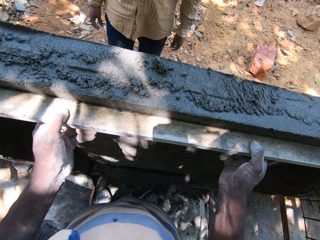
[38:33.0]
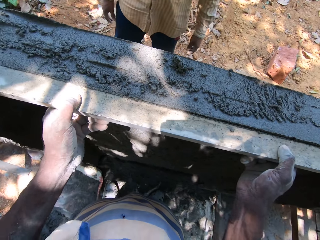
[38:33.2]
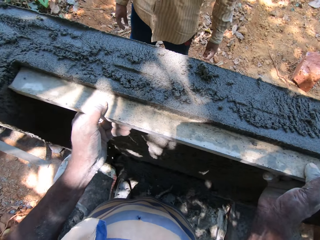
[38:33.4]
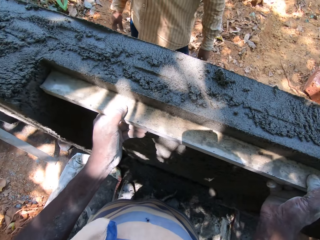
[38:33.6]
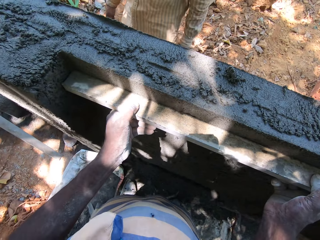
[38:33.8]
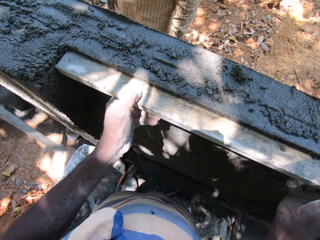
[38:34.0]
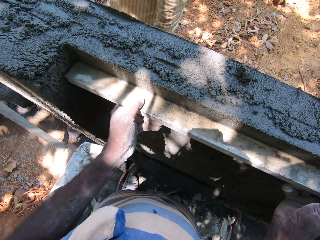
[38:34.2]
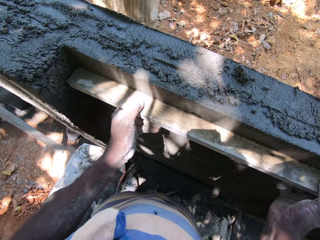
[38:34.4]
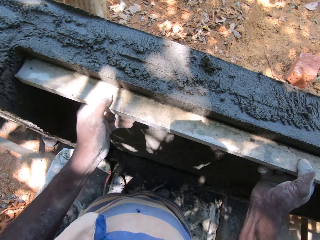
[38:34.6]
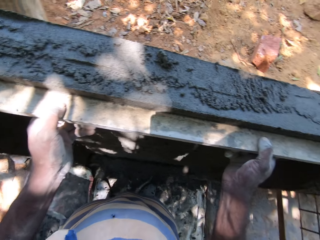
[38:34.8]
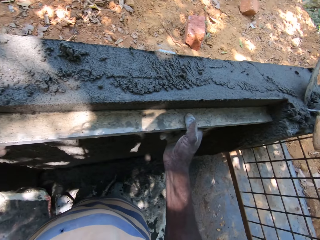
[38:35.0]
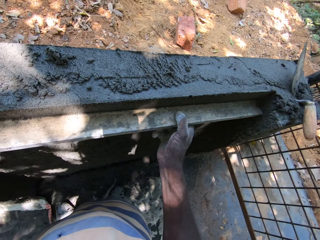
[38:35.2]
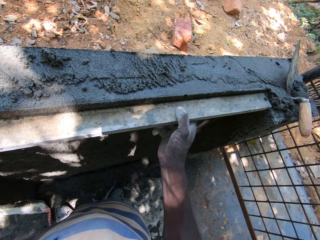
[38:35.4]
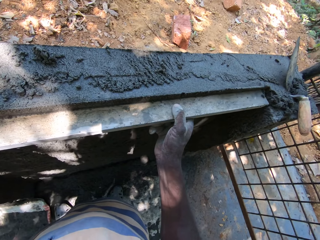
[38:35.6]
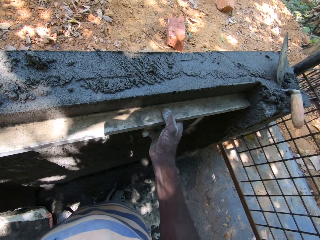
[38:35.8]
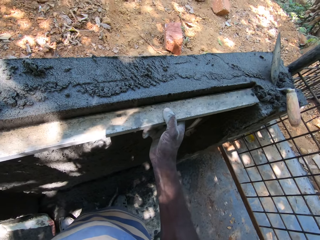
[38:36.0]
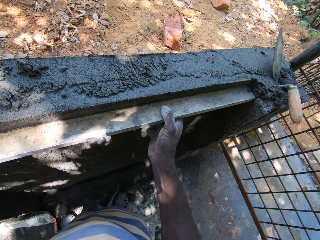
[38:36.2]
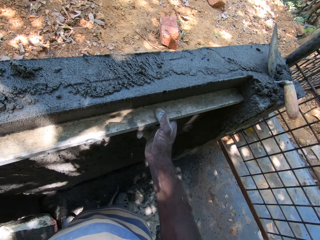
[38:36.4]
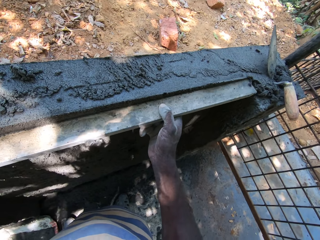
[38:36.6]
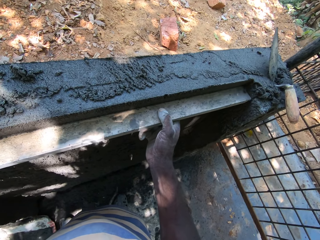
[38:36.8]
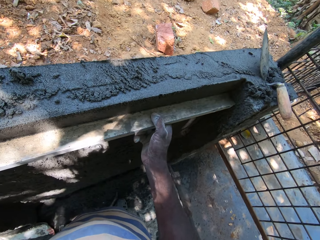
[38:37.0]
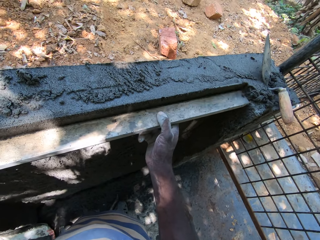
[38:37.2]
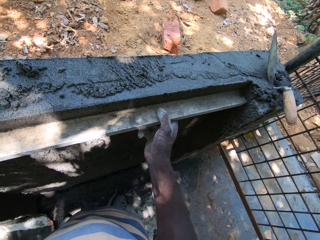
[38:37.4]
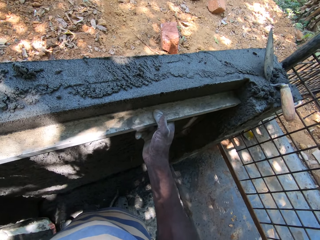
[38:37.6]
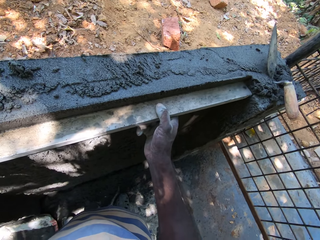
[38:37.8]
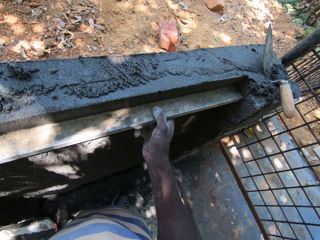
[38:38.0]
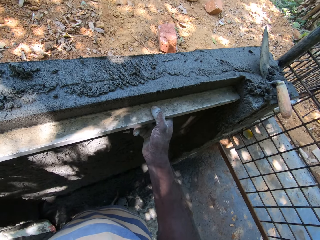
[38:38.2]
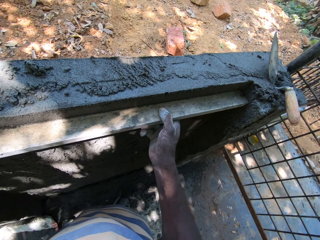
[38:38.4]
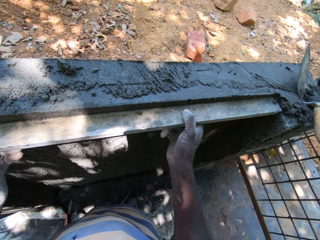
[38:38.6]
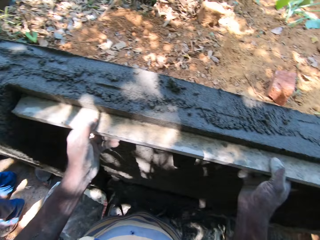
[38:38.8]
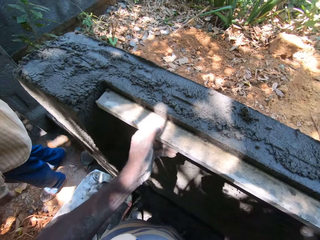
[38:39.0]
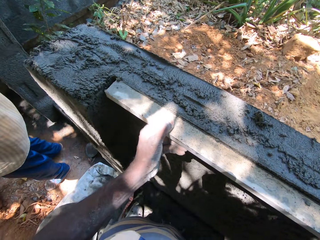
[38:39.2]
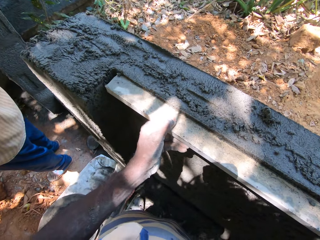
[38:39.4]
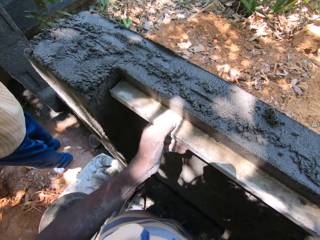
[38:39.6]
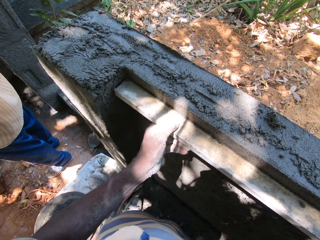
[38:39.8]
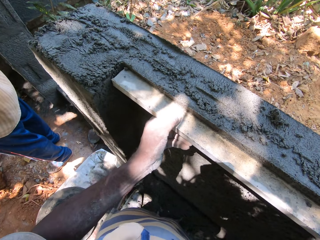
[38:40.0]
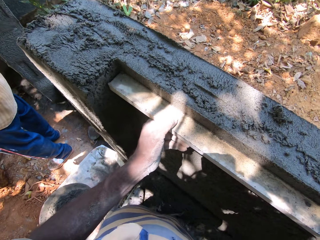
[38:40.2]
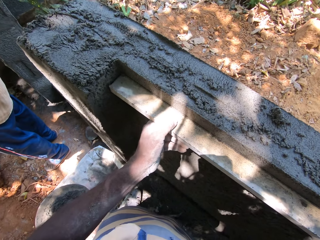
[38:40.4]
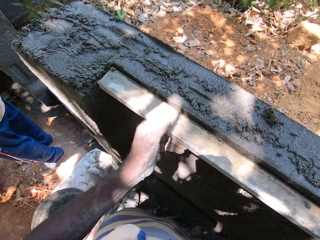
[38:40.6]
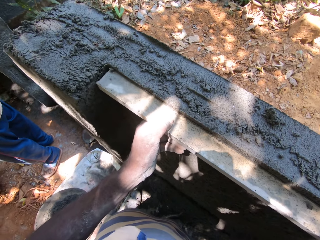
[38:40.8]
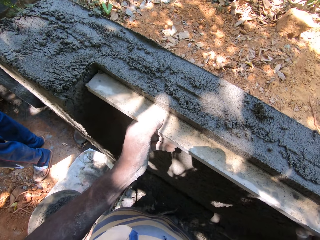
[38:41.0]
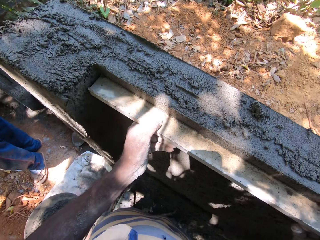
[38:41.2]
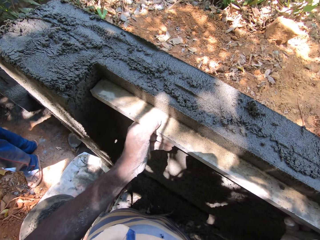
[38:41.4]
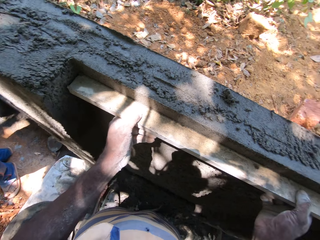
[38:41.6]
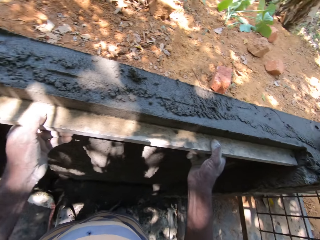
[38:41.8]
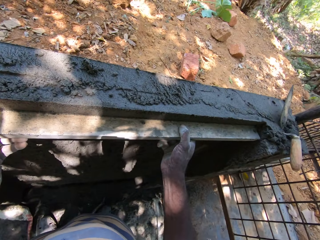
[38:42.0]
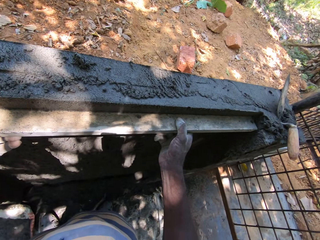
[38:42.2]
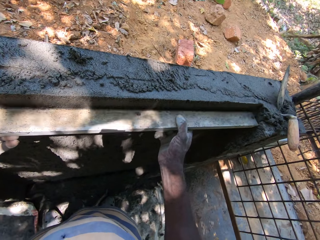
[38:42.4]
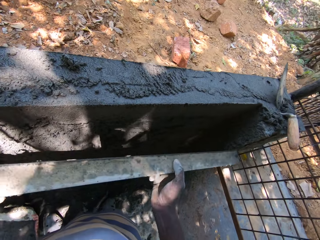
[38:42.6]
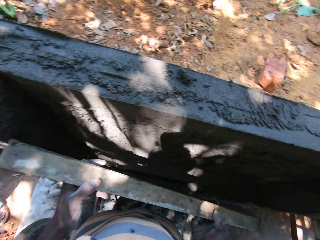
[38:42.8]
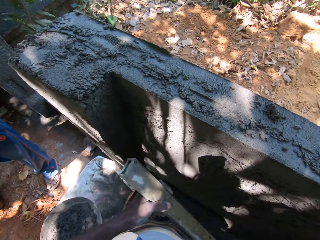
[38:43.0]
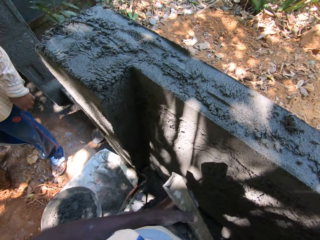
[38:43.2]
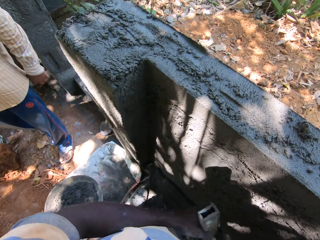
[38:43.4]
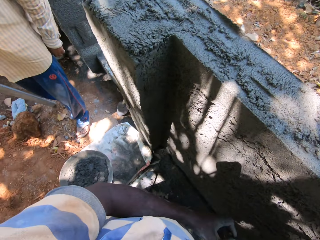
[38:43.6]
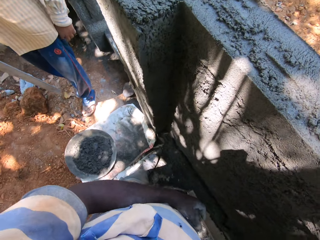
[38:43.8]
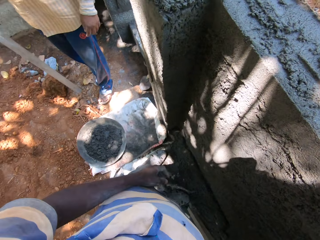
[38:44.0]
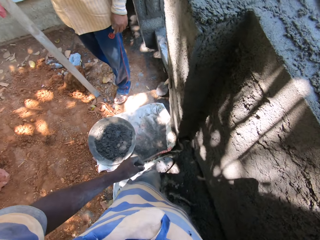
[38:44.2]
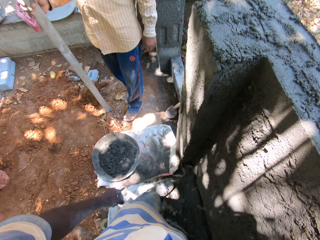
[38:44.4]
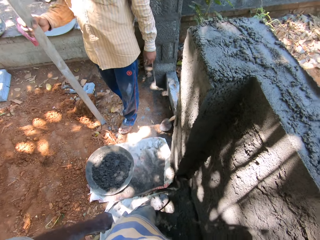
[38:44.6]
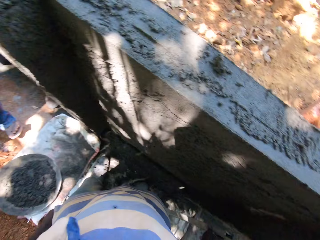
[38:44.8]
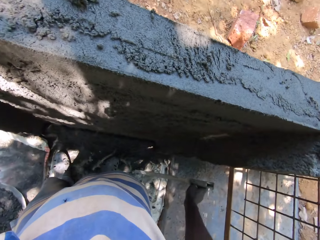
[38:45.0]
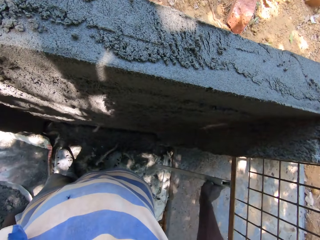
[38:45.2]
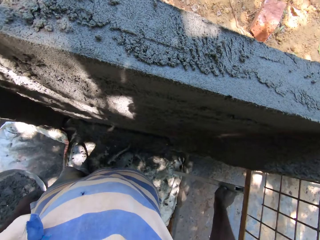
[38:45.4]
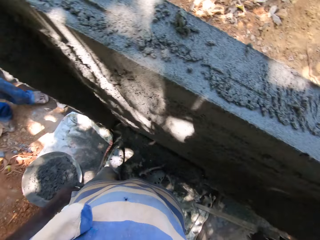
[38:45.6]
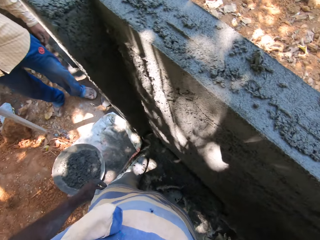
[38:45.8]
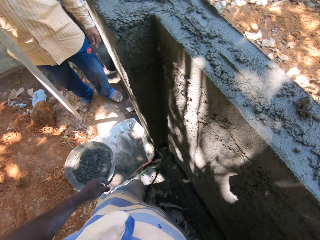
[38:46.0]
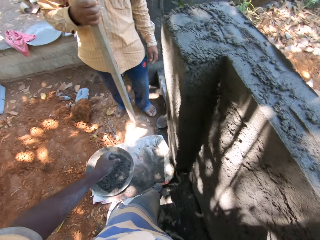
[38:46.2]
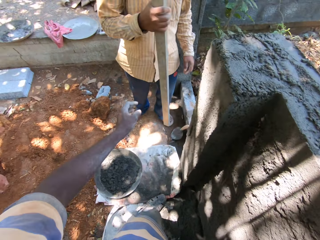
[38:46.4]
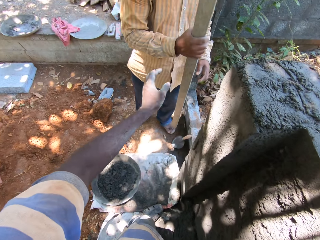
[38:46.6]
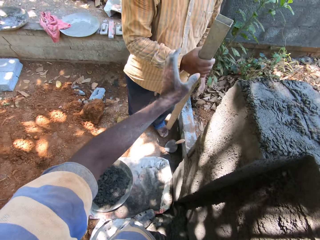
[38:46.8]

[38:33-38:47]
The camera wearer drops the rectangular metal tube on the ground with his left hand. He looks around.

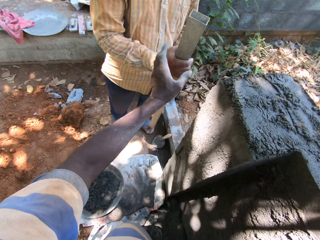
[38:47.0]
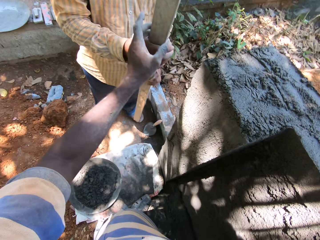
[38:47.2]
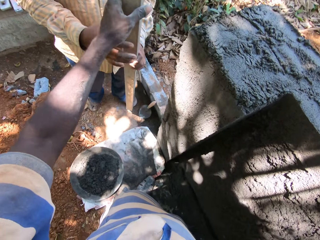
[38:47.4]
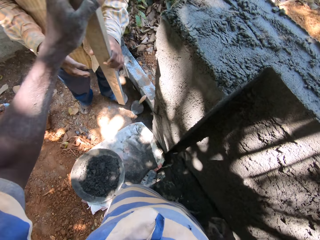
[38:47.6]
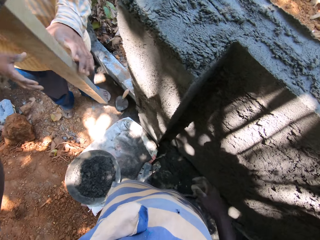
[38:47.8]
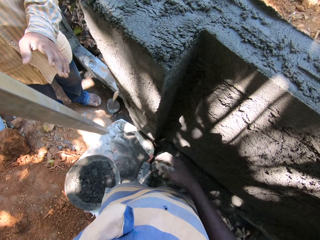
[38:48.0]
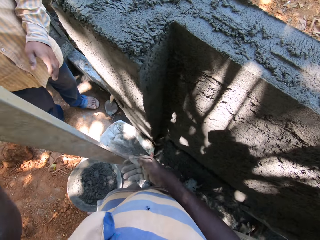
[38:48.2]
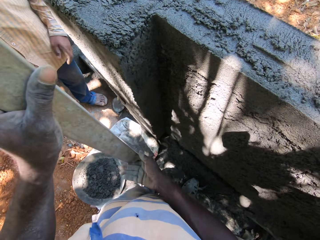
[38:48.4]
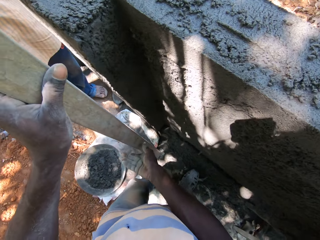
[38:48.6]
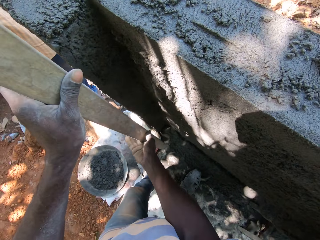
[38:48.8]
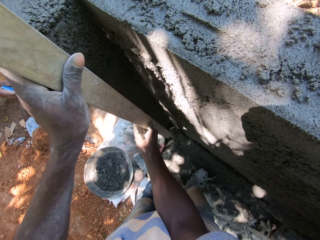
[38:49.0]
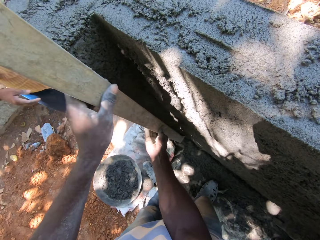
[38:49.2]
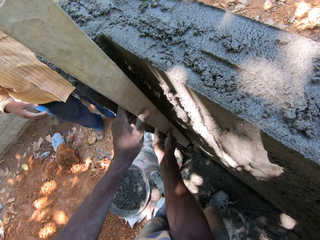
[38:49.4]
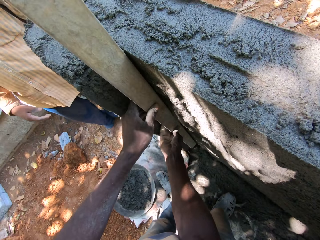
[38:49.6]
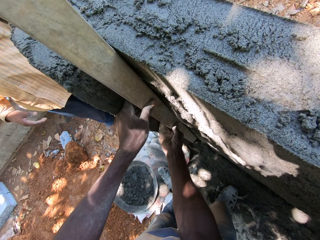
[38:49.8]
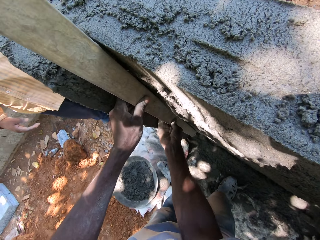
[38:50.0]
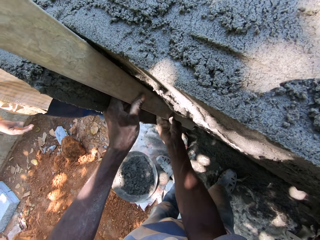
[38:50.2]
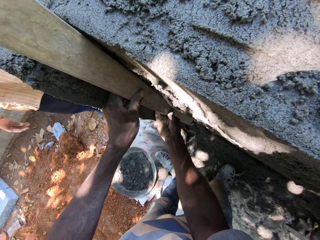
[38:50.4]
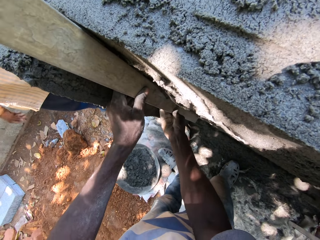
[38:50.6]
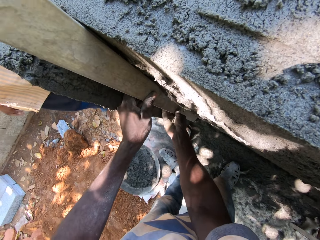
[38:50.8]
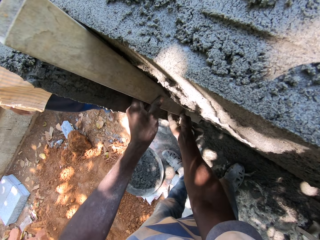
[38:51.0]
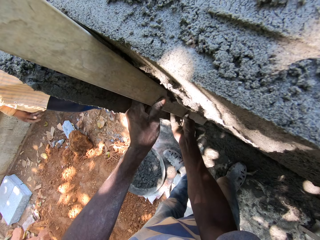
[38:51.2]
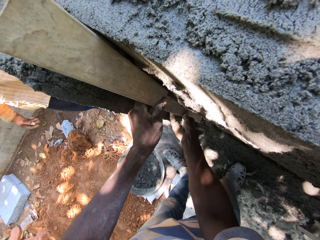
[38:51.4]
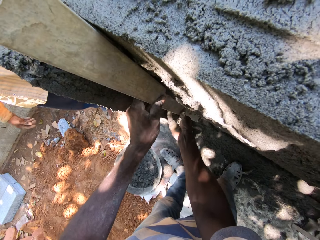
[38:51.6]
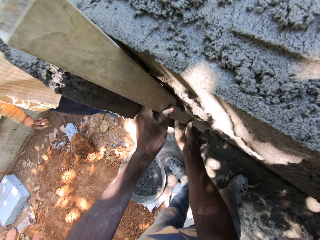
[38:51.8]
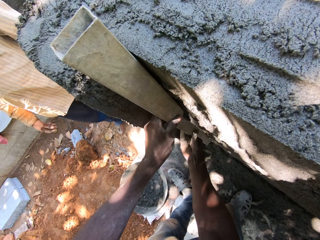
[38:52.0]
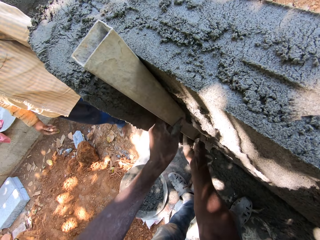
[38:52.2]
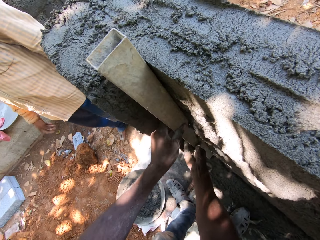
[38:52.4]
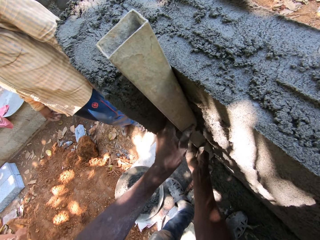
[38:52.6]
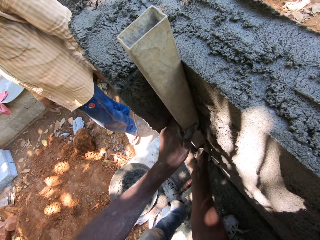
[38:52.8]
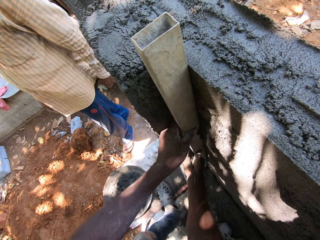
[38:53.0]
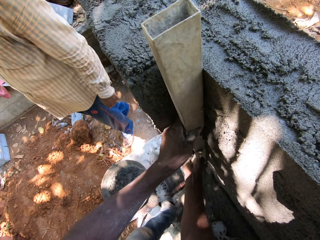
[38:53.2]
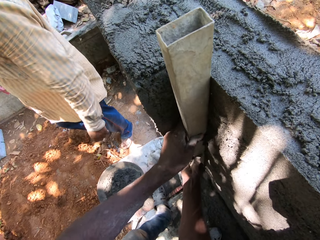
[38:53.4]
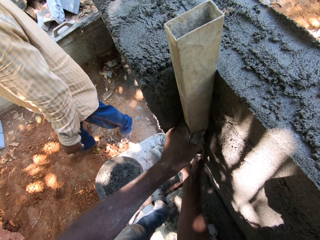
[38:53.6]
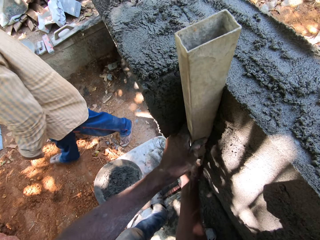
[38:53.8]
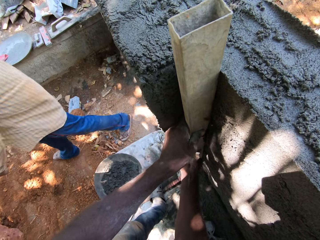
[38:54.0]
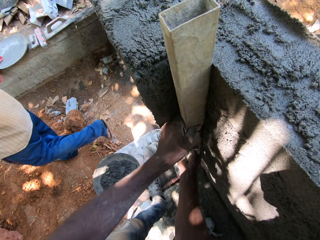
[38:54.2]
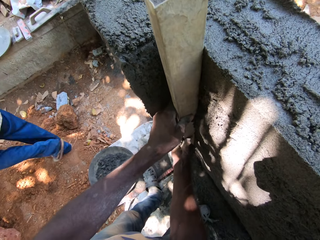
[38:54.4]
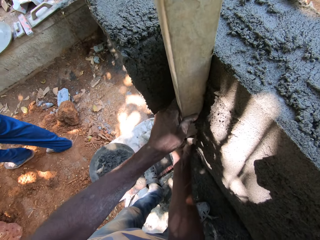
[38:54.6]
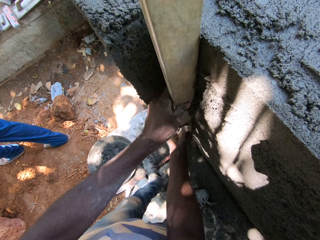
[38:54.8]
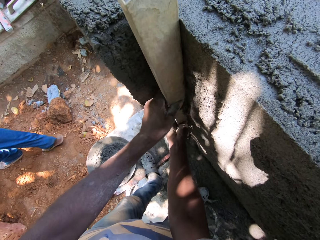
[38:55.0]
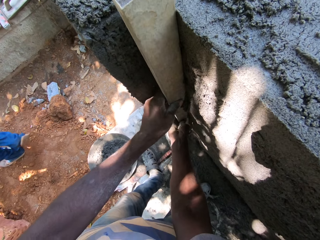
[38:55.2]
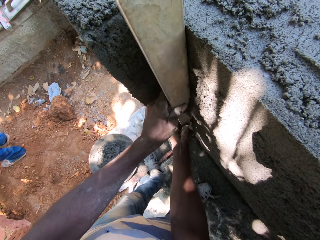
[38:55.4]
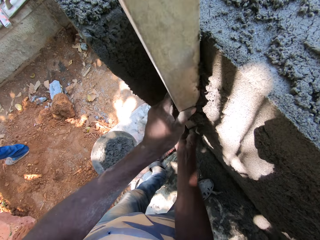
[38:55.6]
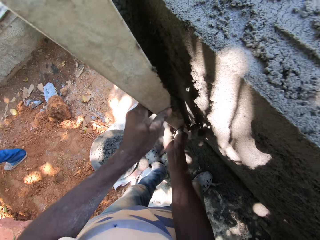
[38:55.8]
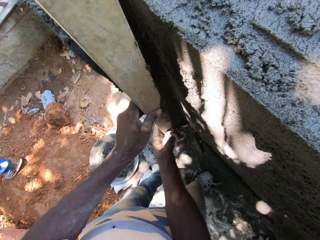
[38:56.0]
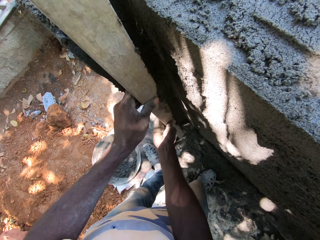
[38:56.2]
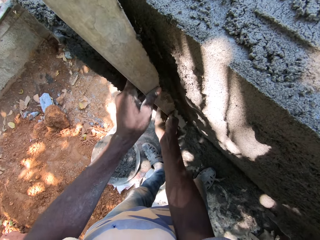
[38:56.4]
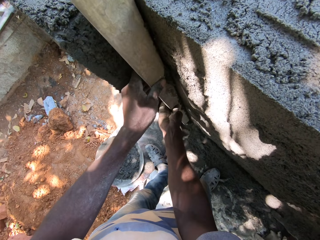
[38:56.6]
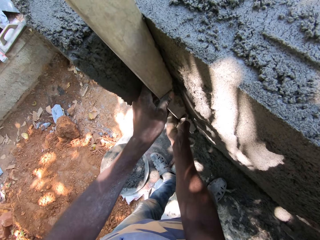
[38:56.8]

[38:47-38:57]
The camera wearer takes the rectangular metal tube or piece of wood from the right hand of the man with his left hand. He smoothens the wall with the rectangular metal tube in both hands. He measures the wall using the piece of wood.
